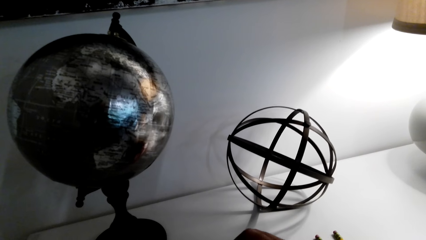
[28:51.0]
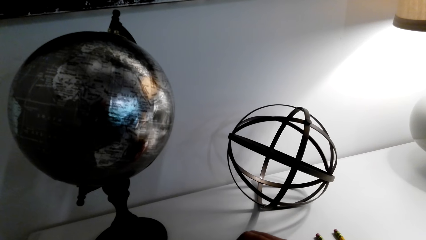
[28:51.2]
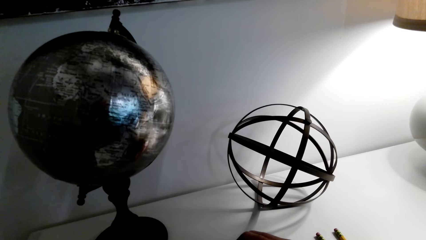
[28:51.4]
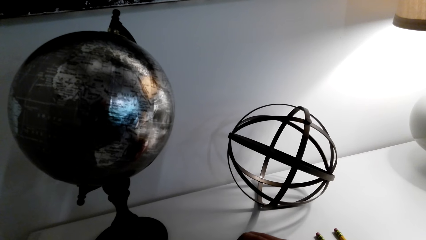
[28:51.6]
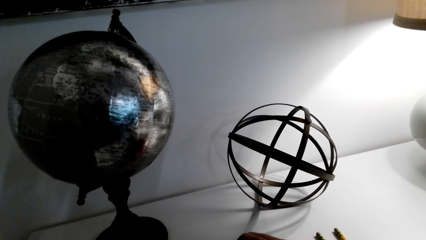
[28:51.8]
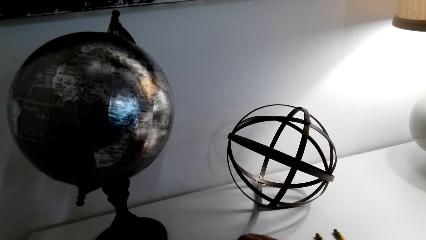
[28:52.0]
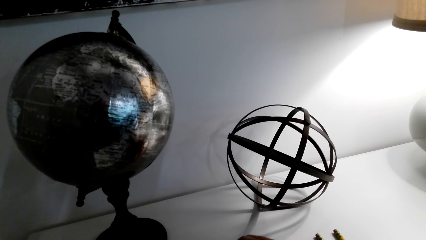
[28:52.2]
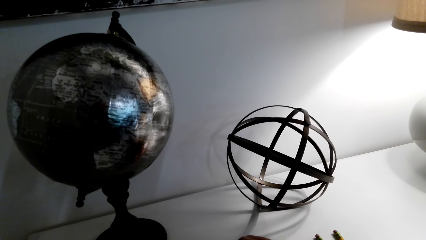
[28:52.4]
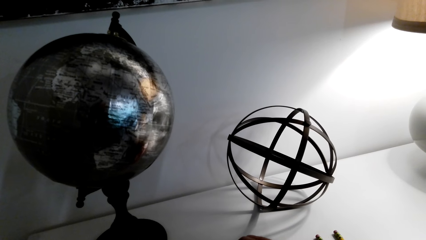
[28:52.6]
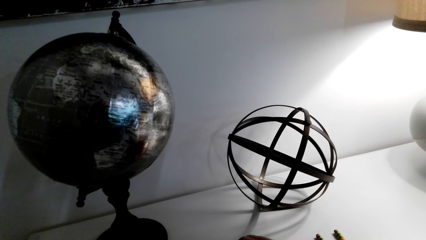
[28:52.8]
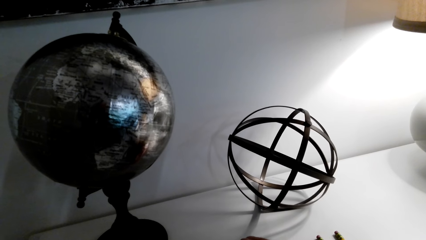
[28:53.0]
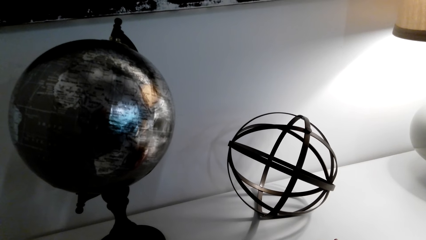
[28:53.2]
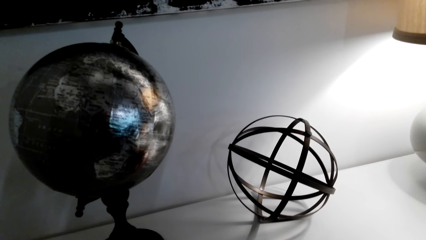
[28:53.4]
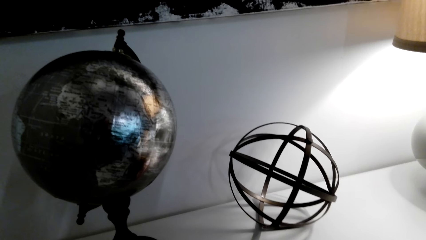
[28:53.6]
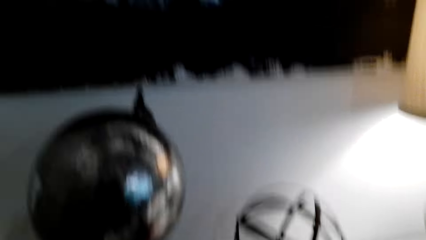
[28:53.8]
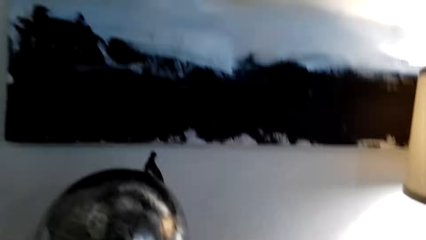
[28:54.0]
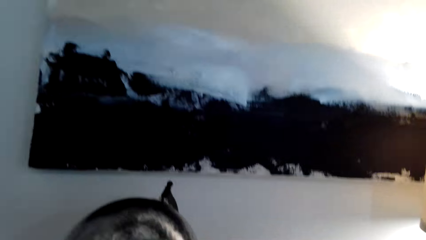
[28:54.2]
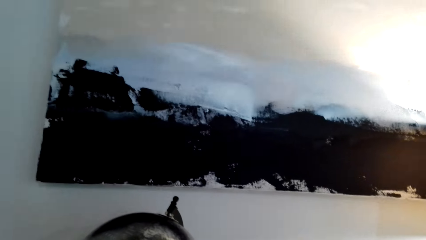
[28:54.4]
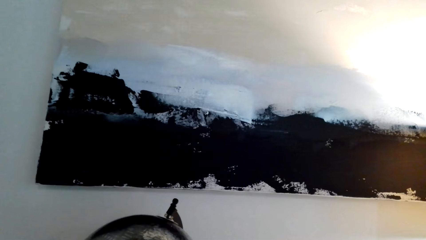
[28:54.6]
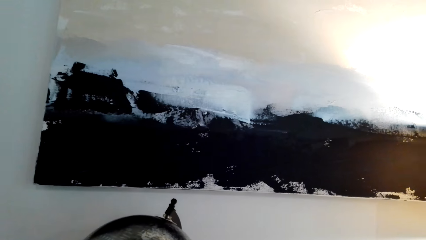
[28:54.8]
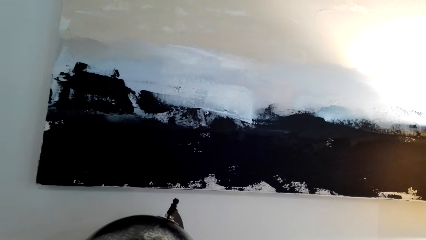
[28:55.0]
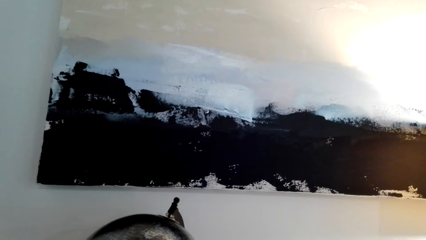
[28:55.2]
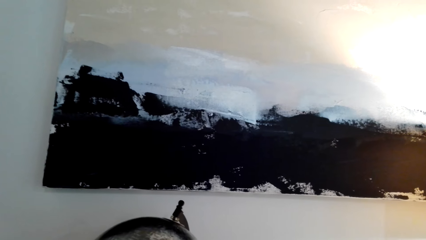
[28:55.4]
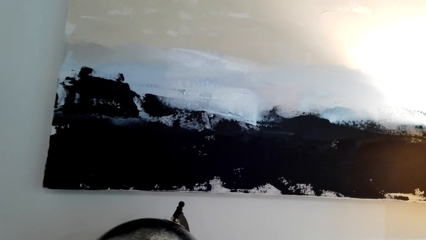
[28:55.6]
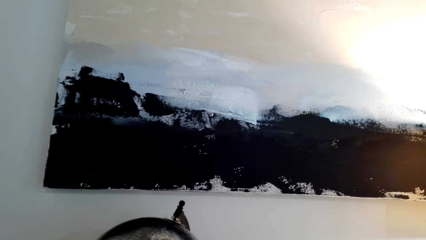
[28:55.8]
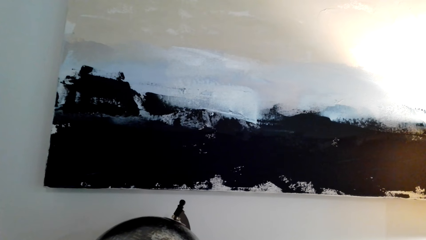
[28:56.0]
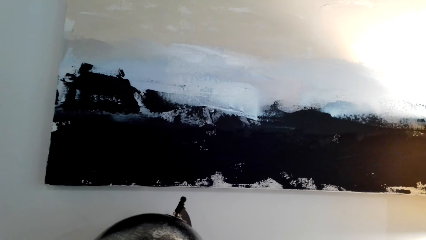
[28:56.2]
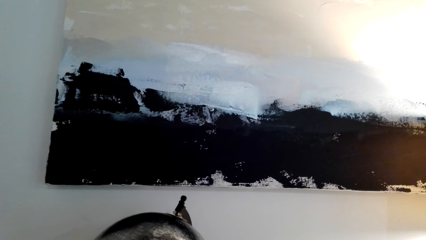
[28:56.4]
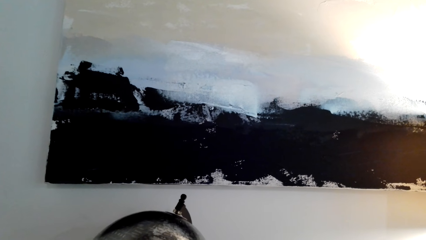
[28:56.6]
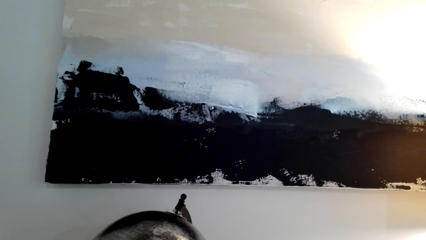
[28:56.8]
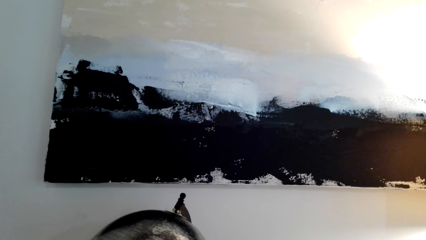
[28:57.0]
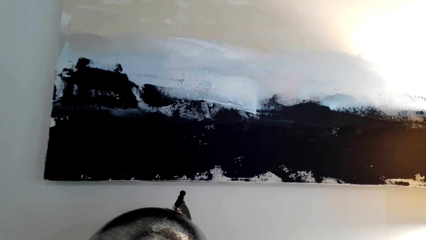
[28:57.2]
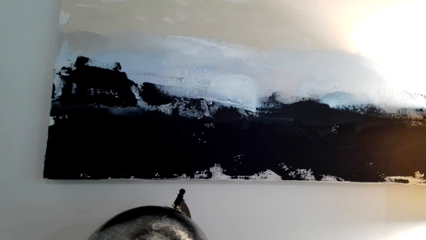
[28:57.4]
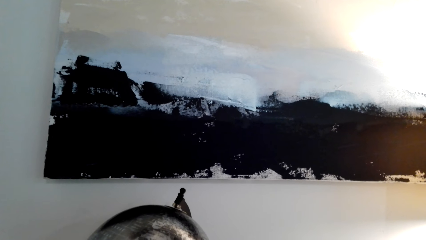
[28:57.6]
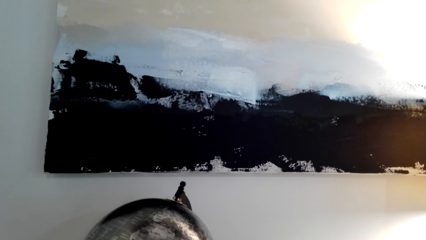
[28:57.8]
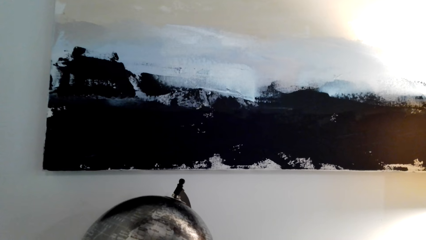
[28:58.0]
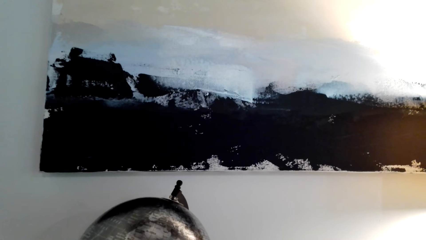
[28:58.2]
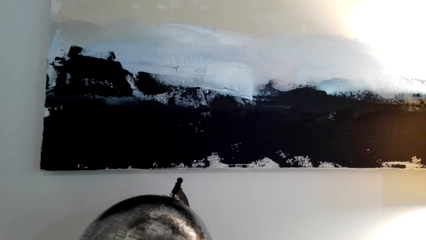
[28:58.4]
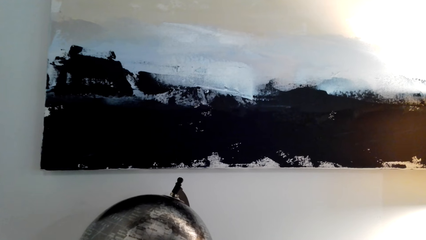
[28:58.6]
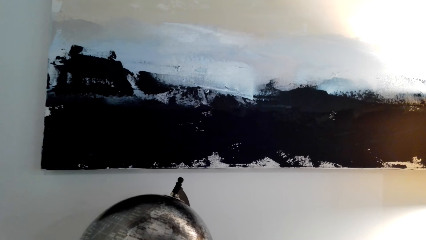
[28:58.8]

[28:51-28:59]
The camera wearer turns around the room.

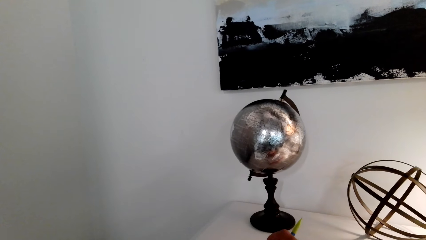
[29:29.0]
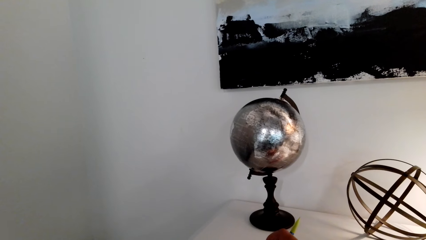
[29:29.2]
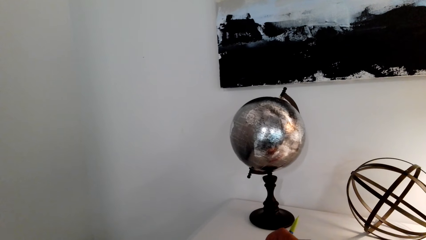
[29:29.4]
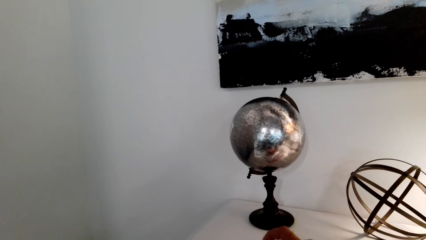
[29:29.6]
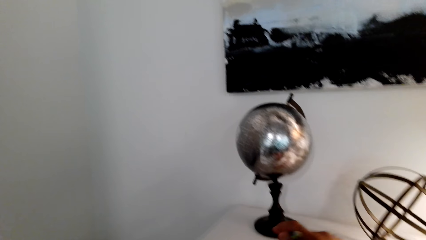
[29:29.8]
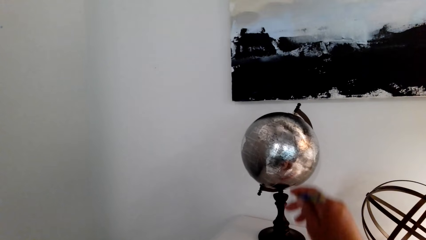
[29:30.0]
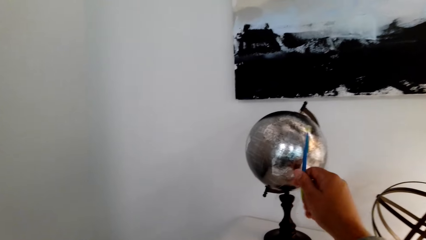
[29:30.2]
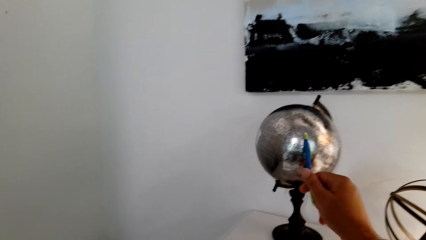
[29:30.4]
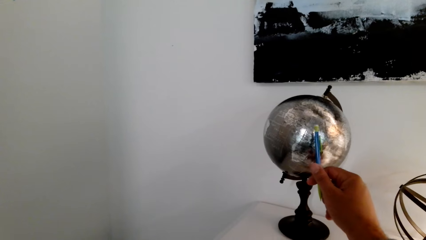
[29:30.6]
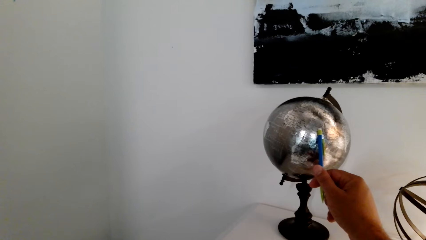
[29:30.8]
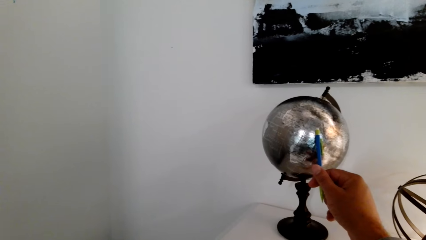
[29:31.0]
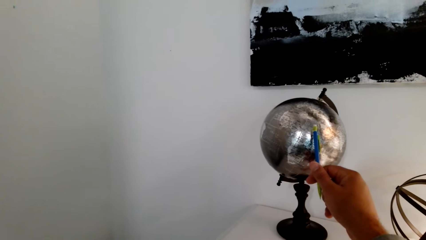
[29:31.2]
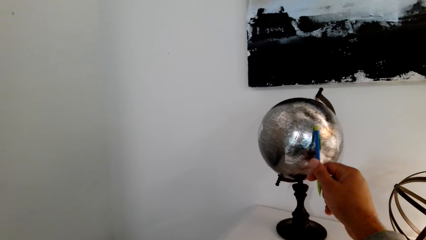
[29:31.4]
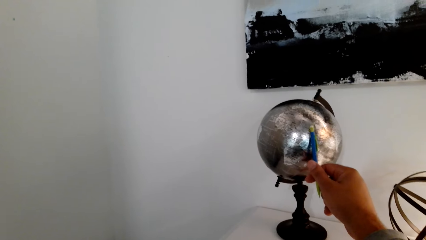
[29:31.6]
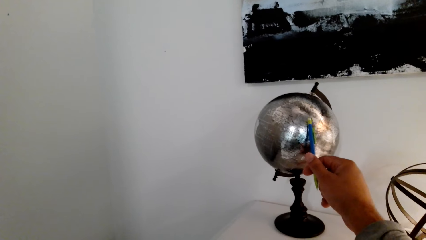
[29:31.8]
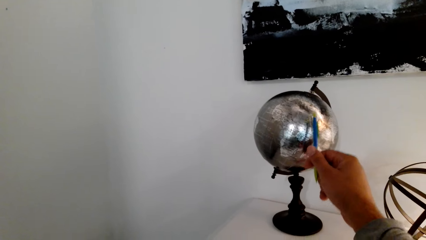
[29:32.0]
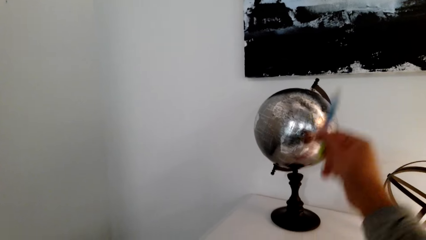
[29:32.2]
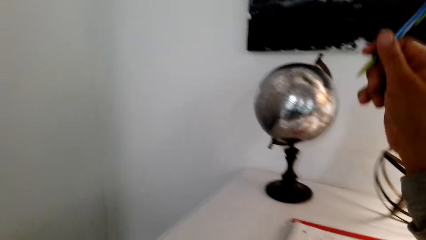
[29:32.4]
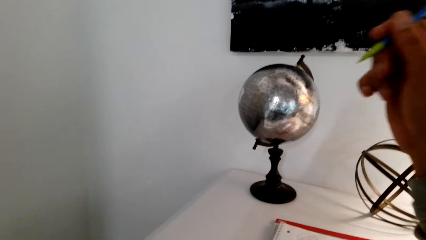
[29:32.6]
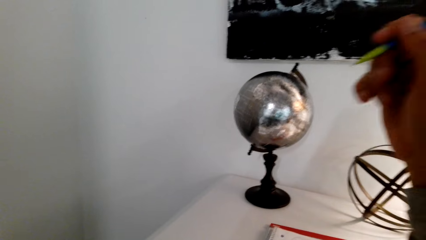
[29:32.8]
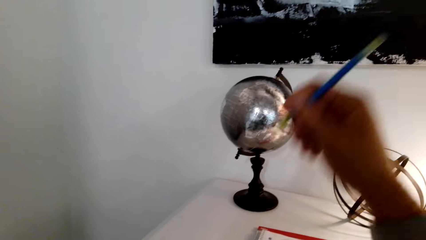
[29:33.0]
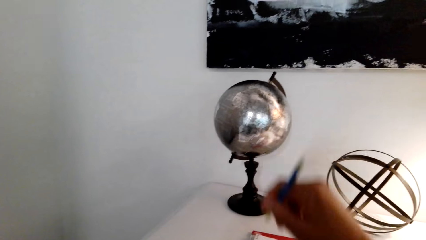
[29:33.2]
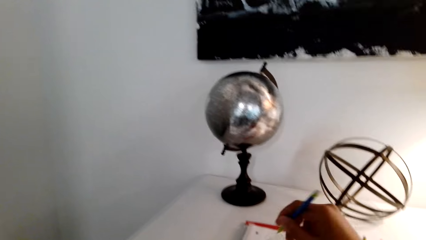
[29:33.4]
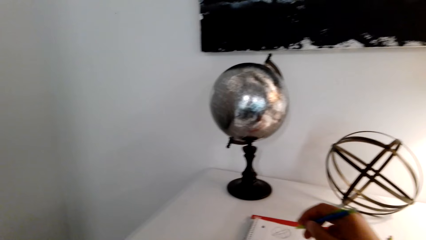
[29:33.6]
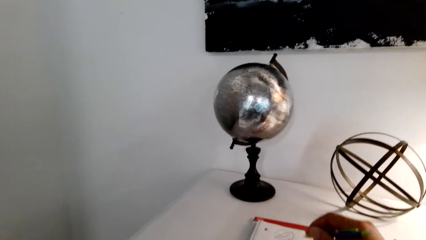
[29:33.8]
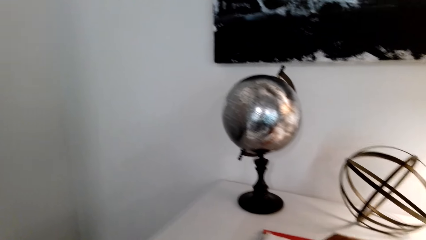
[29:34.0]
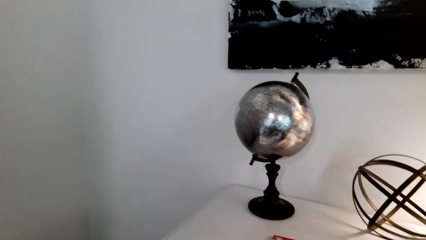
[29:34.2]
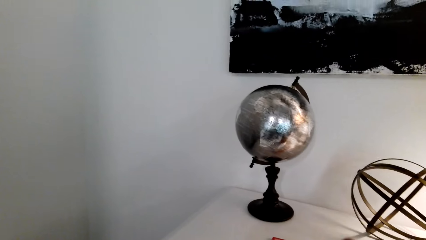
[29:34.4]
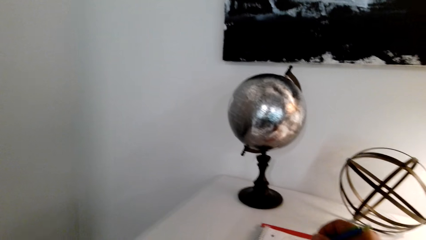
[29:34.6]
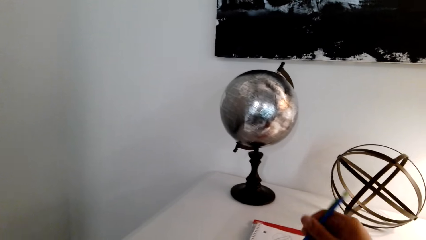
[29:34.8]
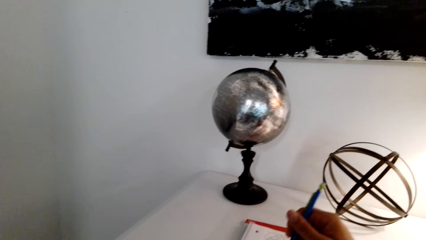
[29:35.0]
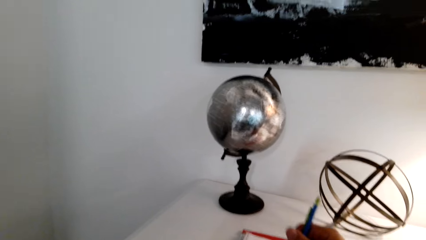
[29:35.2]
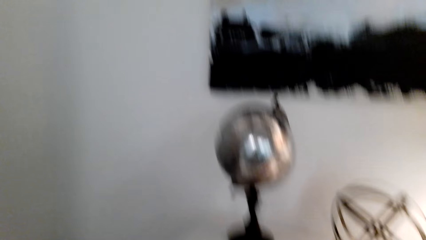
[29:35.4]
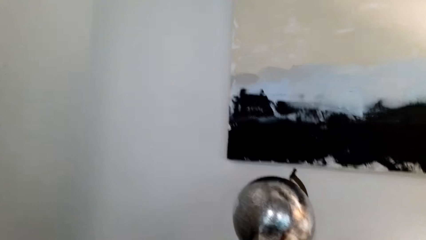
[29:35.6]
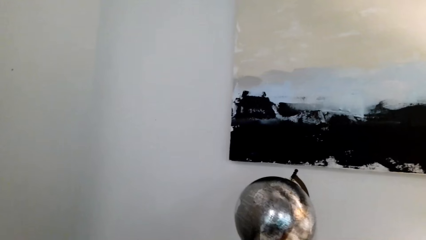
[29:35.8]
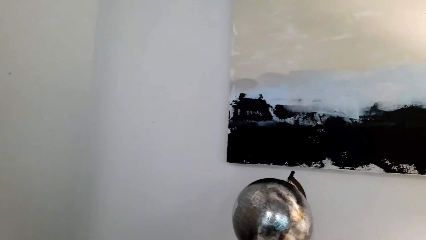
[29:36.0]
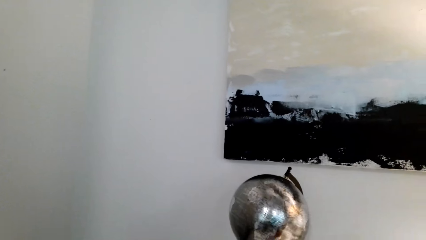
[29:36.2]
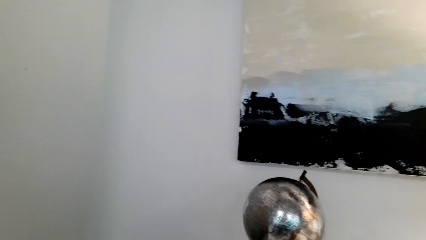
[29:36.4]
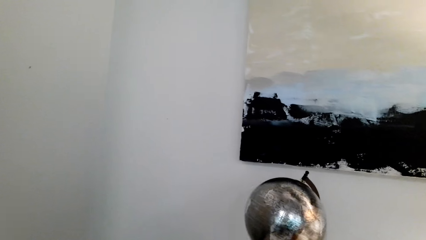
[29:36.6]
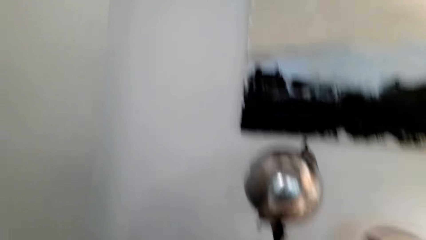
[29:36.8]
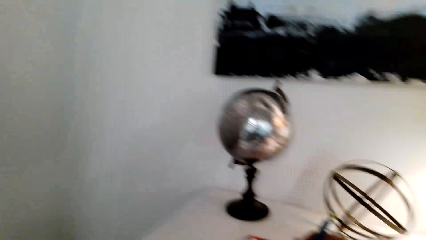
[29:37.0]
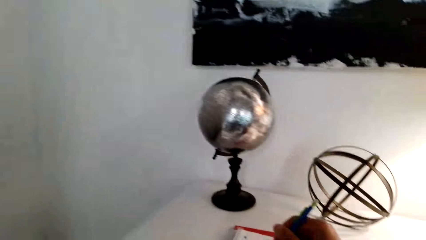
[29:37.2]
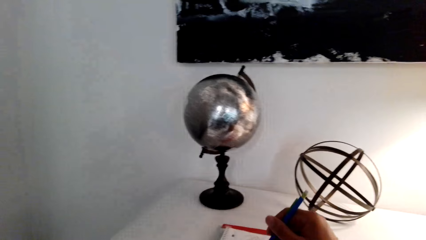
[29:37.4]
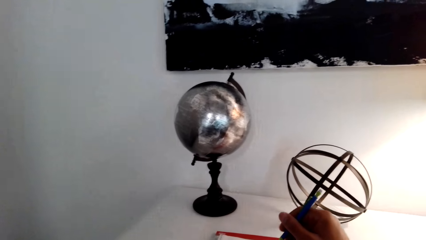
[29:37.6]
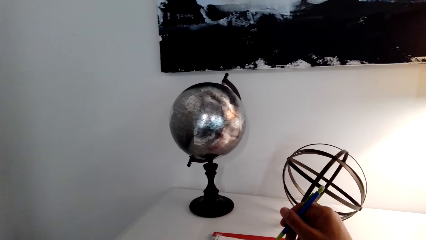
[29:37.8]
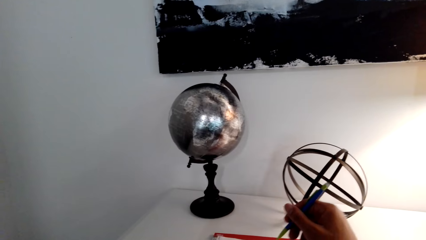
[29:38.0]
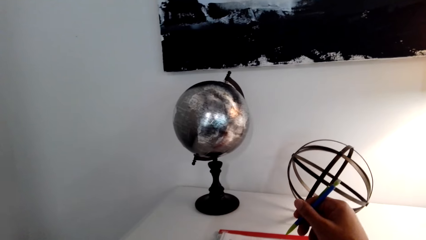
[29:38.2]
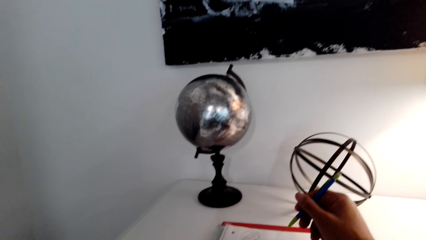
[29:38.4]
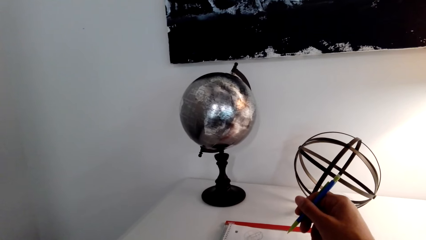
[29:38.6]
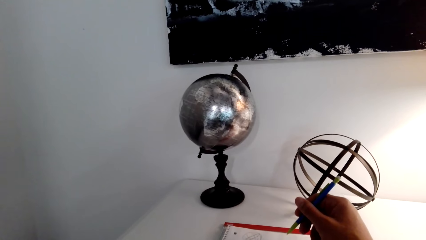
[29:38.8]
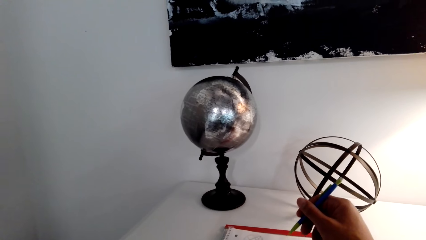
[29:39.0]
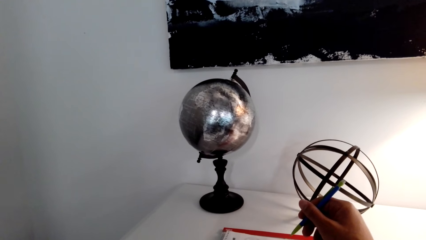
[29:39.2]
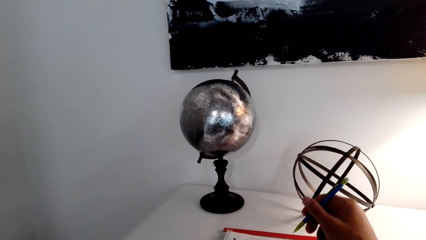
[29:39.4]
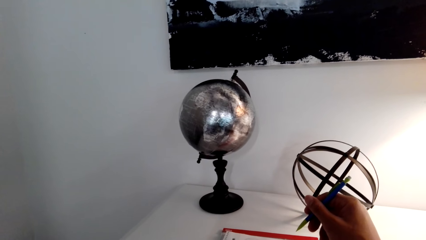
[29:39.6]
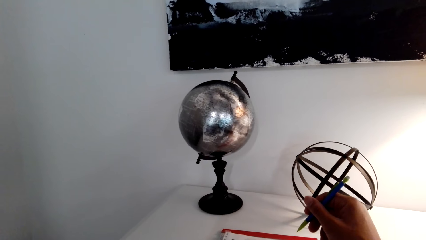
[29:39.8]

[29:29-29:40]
The camera wearer taps the globe with the pencil. They turn around the room.
